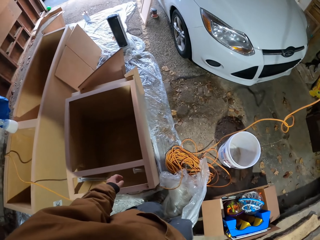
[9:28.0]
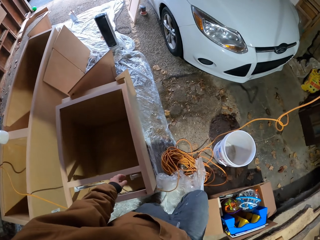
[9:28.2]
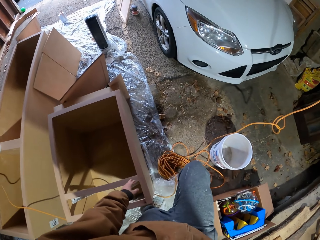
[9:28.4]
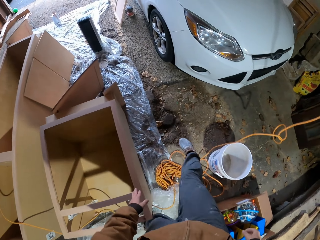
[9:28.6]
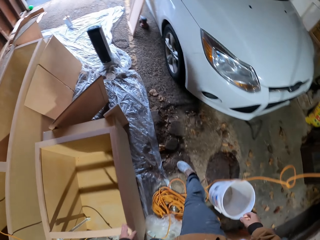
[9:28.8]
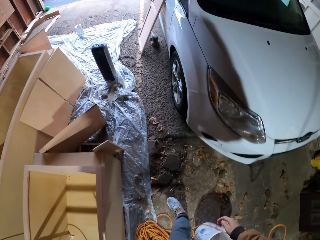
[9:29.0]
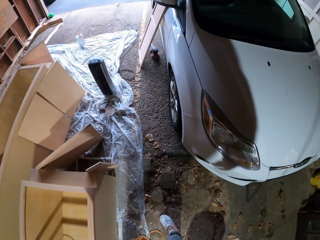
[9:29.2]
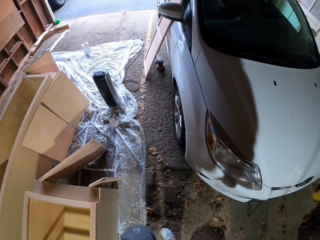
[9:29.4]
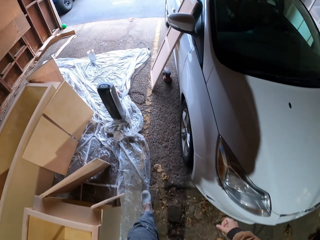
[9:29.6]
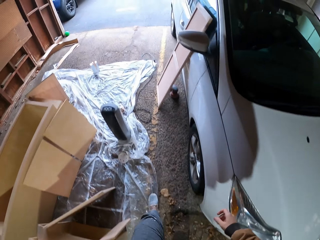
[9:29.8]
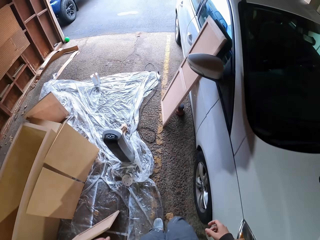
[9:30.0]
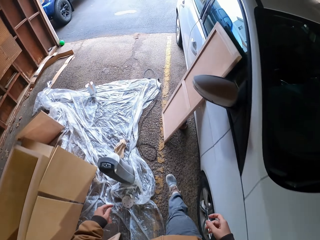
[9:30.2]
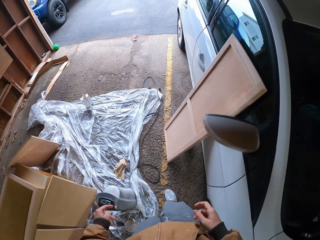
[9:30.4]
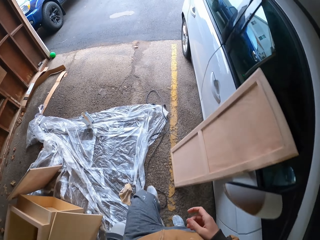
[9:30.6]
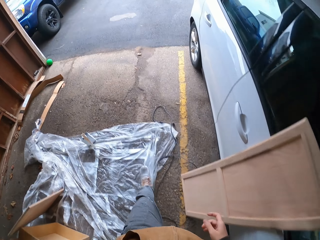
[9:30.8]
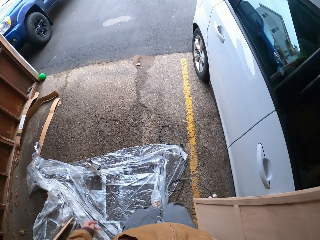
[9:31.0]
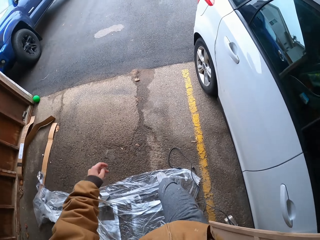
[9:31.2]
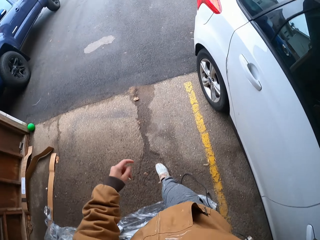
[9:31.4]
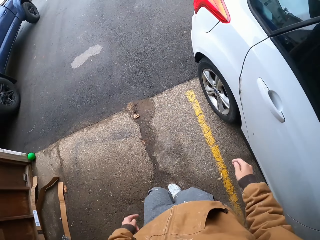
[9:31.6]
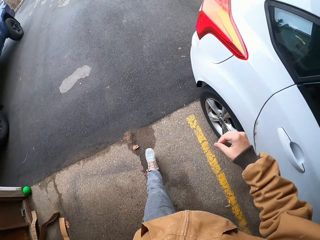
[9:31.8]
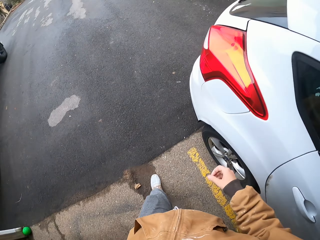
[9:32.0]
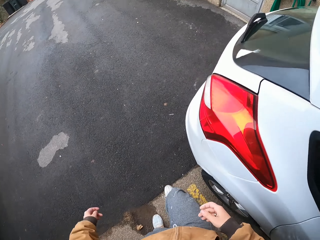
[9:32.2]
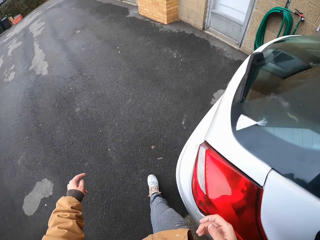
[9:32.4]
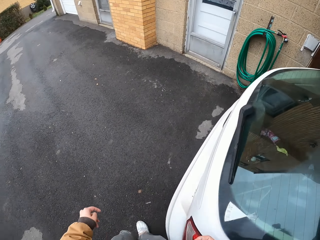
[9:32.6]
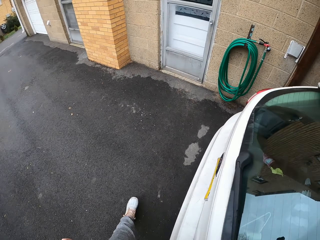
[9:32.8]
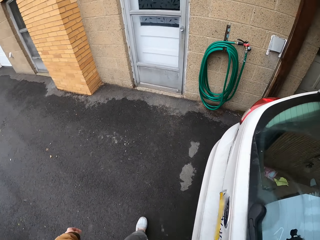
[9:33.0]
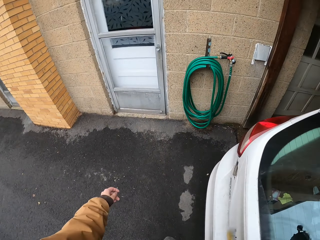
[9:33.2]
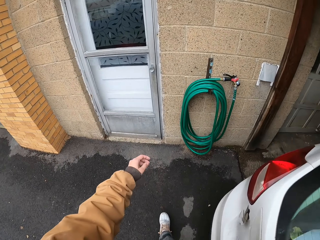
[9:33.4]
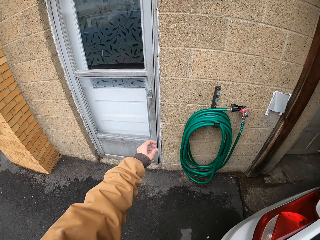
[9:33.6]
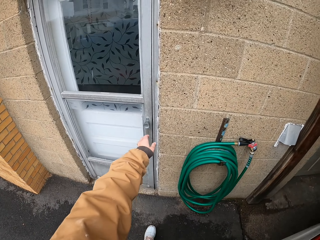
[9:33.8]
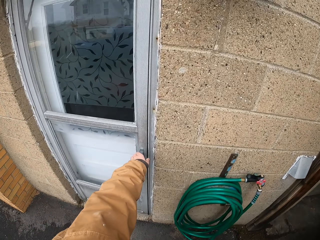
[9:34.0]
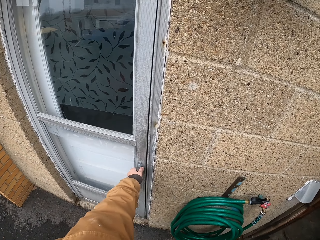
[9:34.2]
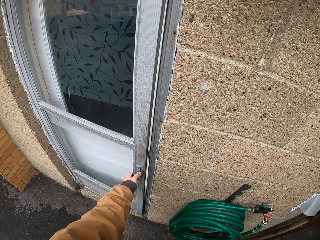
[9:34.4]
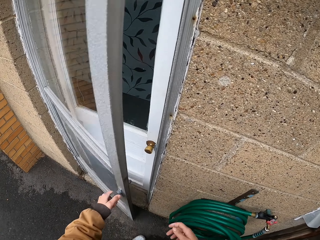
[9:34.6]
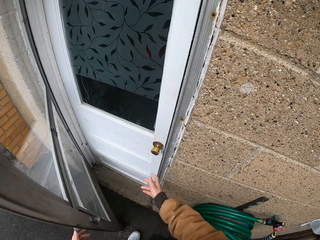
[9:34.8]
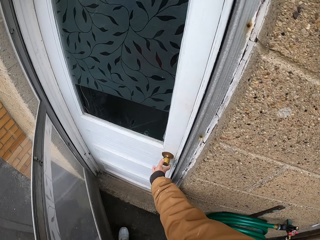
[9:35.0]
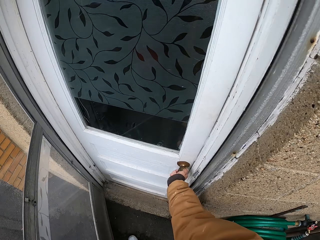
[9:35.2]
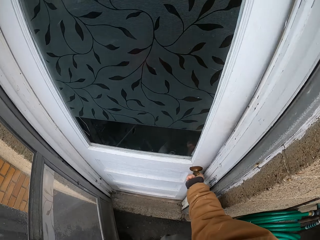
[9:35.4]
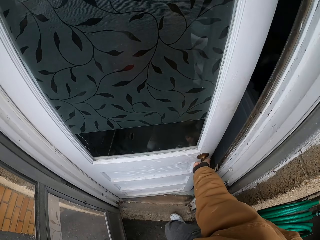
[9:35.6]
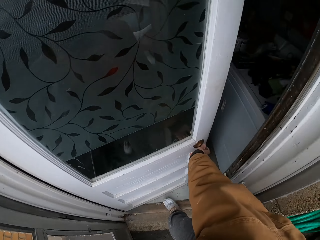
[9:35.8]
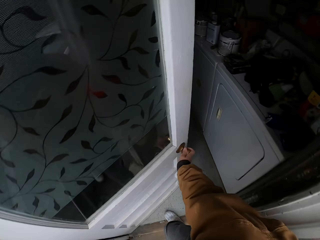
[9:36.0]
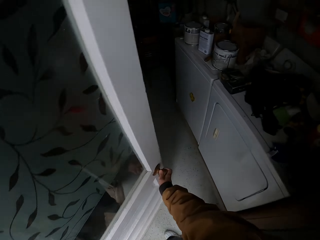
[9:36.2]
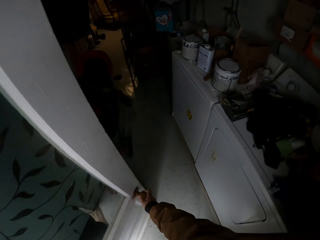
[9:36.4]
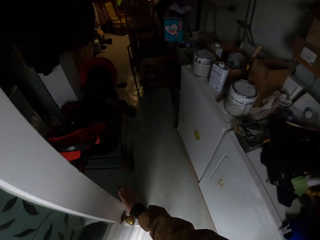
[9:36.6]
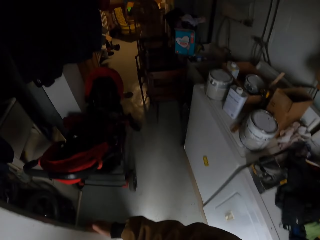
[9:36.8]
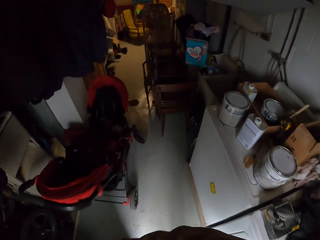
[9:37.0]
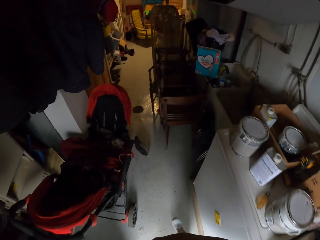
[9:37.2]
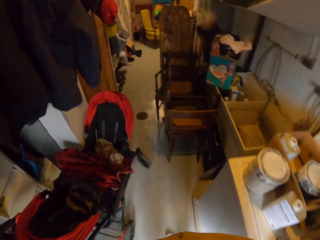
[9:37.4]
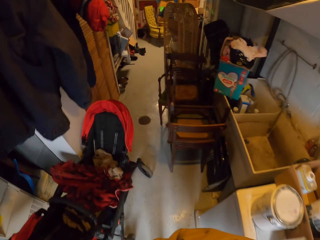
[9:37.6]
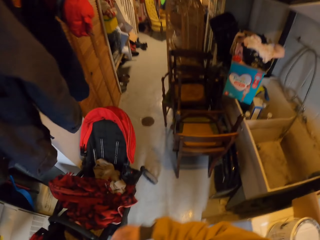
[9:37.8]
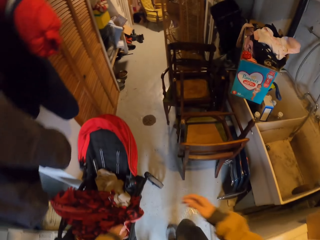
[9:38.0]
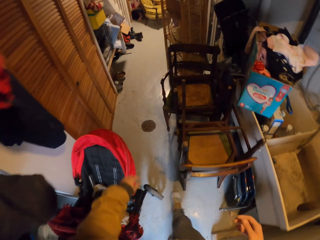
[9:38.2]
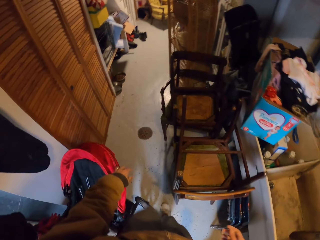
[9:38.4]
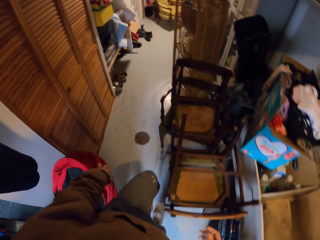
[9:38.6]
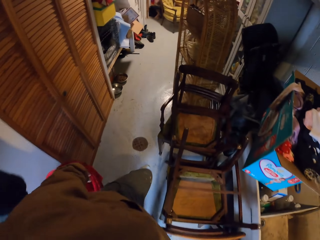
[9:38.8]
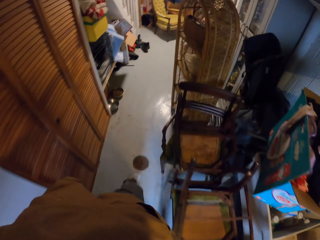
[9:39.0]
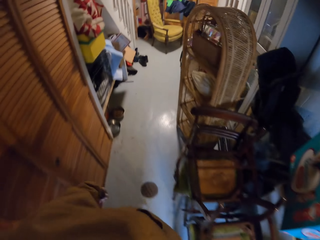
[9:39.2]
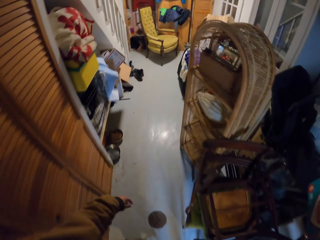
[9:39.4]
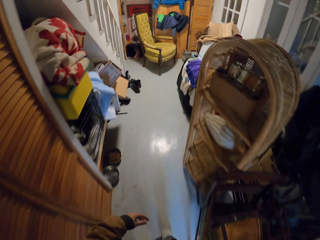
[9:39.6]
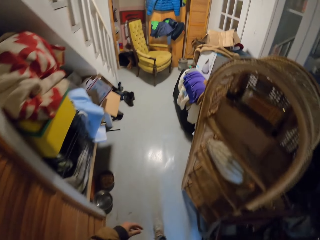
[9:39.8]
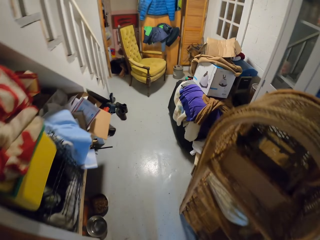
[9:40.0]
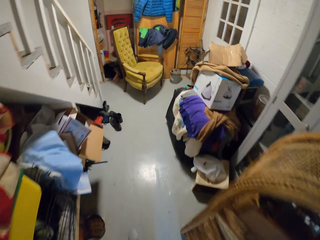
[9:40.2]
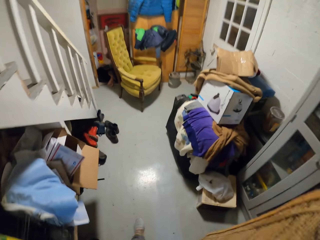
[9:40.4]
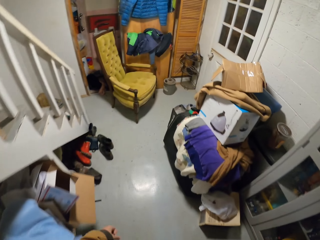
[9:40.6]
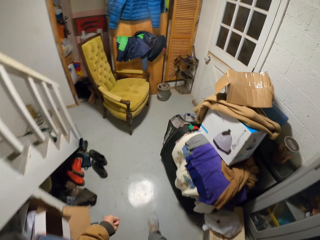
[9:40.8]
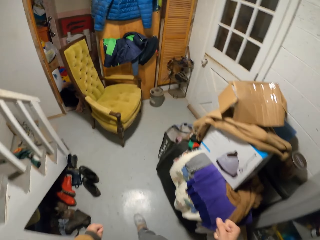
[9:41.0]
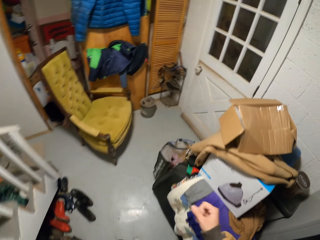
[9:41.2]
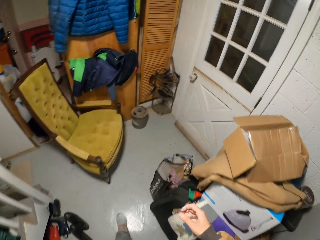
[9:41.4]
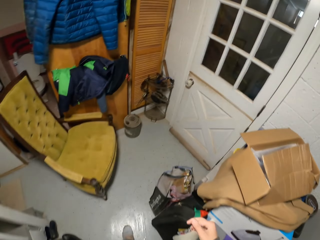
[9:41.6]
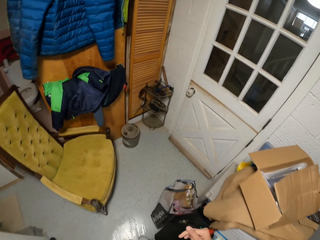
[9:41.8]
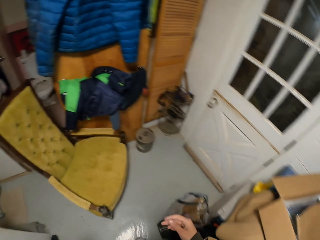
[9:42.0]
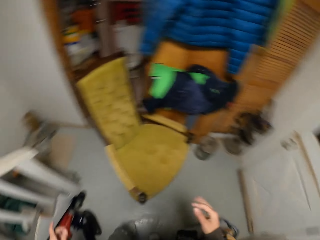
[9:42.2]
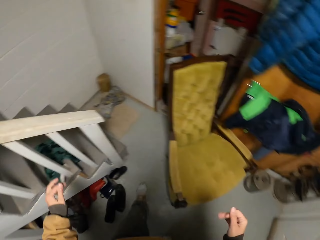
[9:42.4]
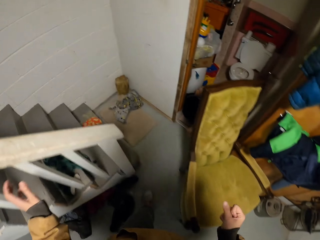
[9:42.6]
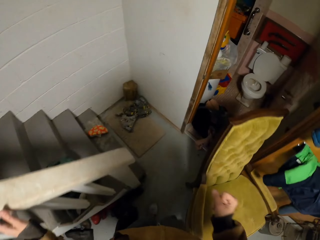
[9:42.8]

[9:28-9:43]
The camera wearer walks around. They open the door. They push another door. They walk in a room. They switch on the light. They walk in the room.

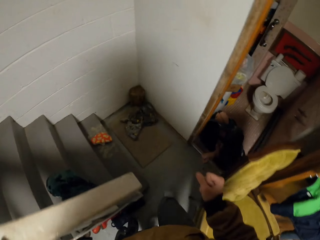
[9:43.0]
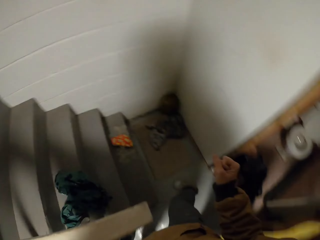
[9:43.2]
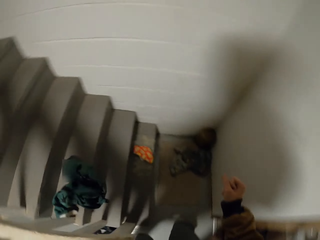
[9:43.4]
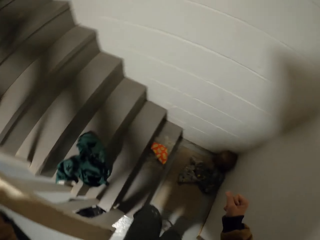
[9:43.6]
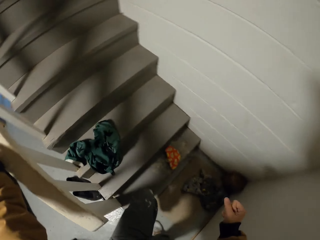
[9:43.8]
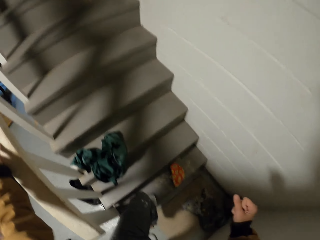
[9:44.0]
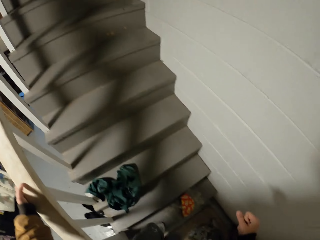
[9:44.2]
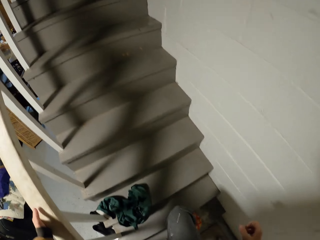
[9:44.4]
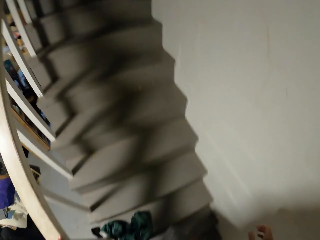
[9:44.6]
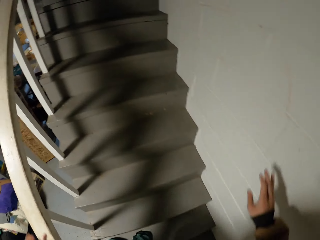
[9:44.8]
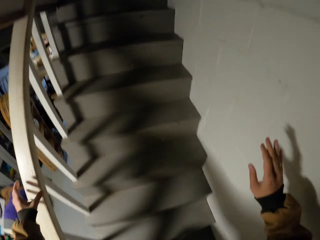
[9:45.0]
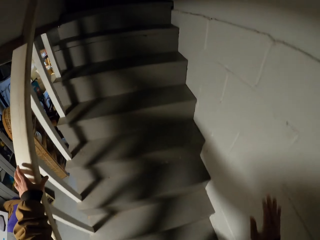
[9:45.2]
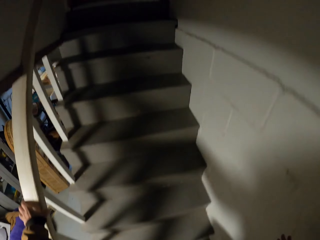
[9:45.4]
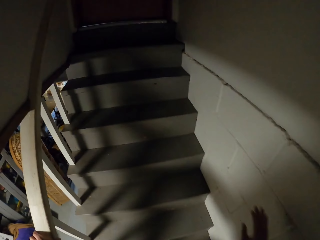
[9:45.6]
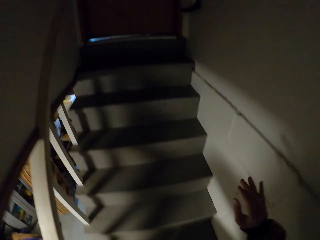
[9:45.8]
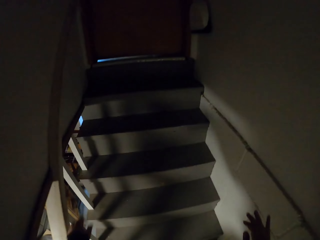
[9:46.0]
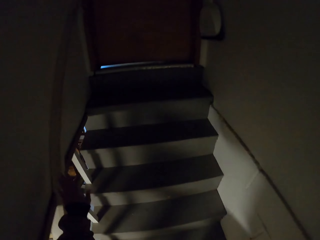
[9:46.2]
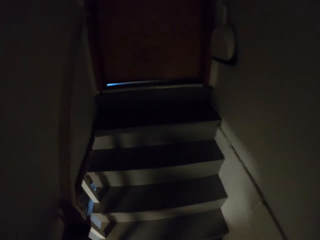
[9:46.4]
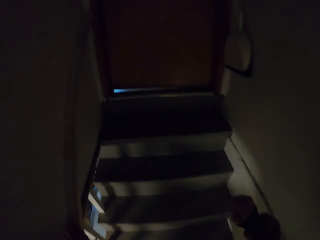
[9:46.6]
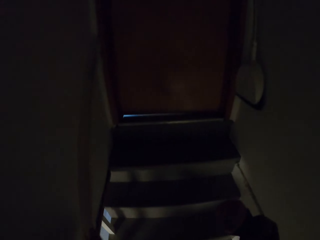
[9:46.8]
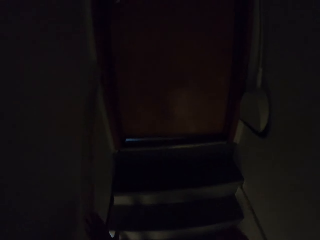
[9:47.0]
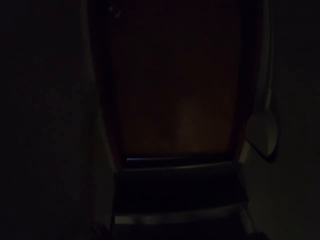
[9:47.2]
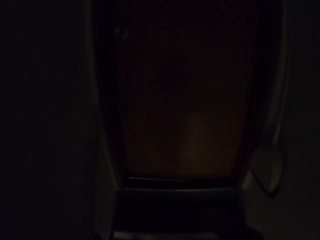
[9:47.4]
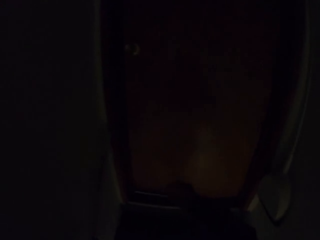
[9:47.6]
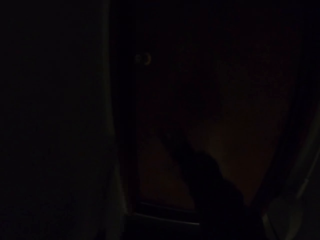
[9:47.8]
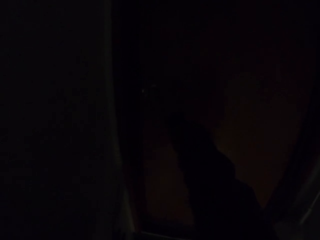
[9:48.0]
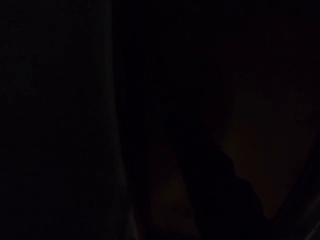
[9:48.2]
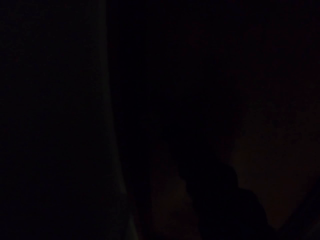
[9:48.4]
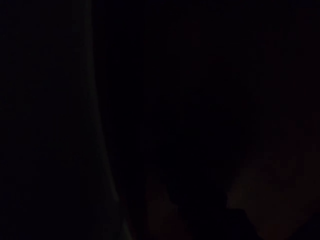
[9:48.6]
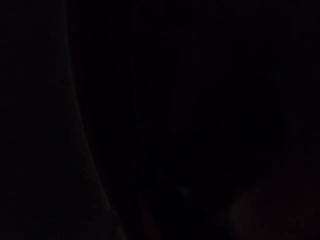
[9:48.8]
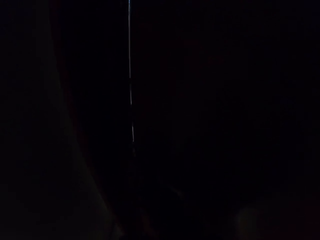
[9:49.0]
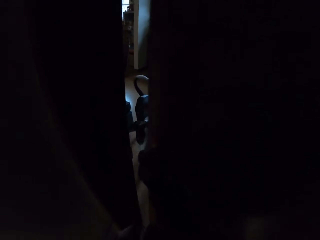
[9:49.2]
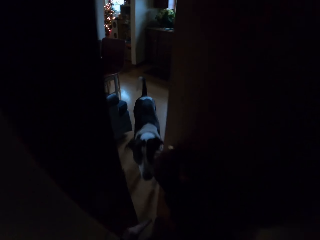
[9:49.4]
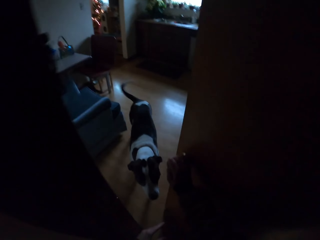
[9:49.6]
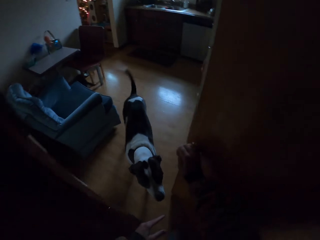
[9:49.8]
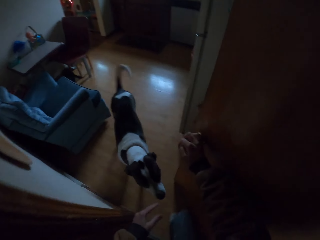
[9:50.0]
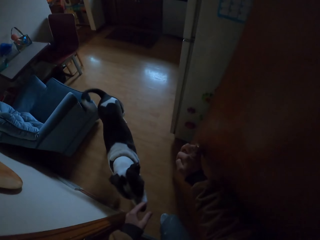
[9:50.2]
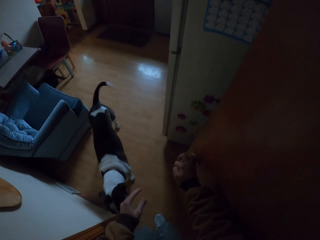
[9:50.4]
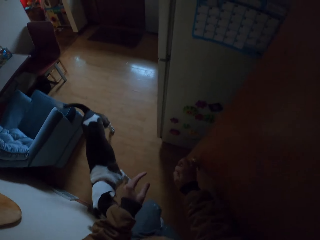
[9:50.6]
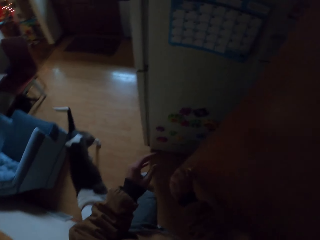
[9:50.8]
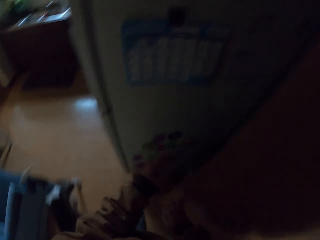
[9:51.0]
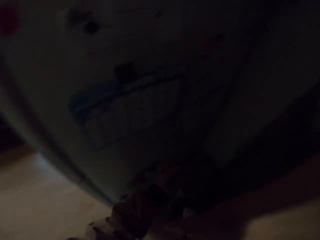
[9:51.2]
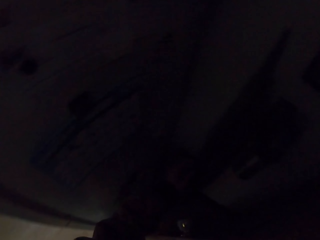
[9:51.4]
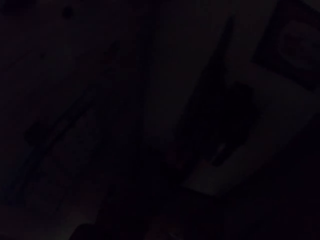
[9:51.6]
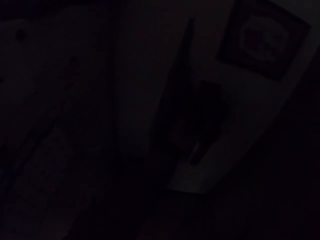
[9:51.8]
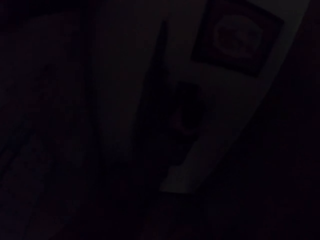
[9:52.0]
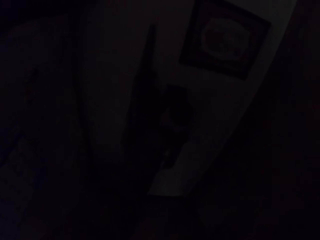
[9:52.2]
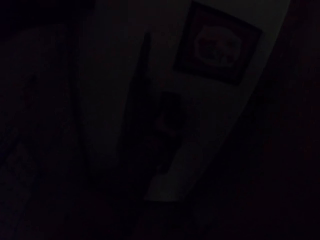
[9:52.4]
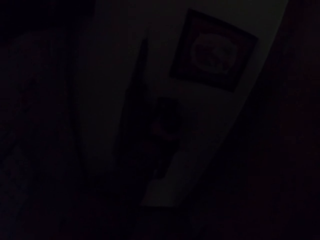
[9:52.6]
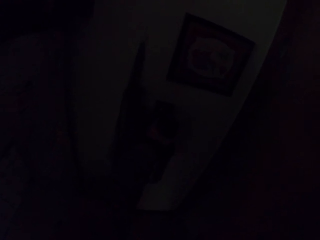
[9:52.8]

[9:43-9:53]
The camera wearer touches the stairs with the left hand. They walk around. They go up the stairs. They open the door. They walk in a room.
